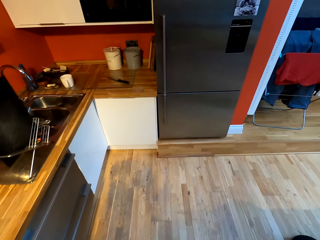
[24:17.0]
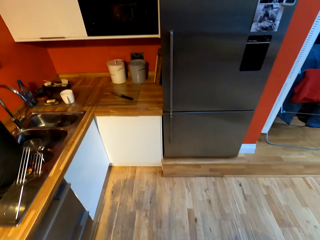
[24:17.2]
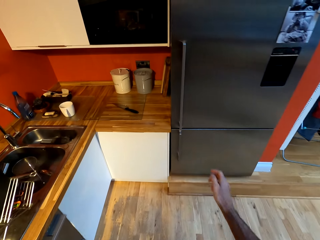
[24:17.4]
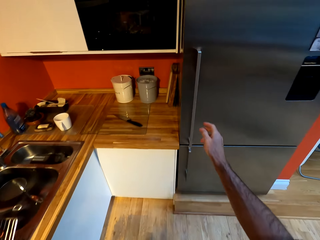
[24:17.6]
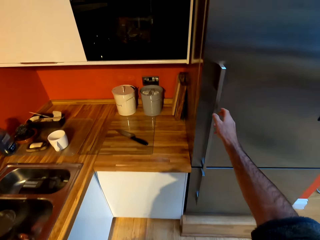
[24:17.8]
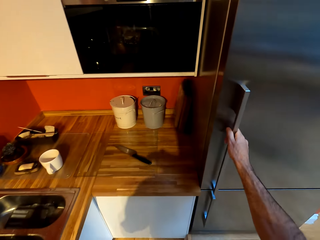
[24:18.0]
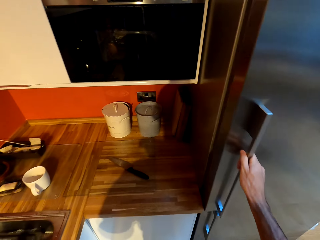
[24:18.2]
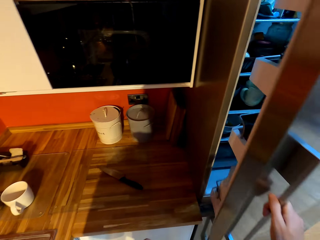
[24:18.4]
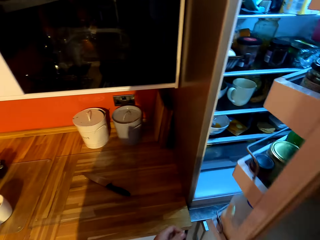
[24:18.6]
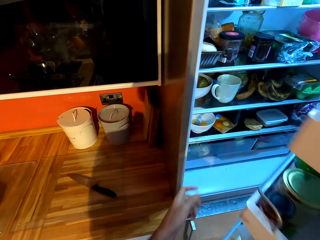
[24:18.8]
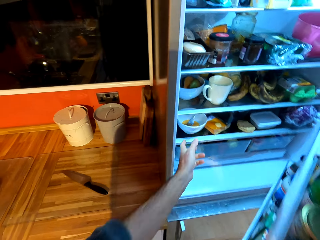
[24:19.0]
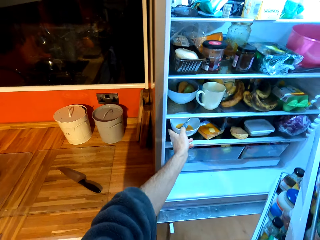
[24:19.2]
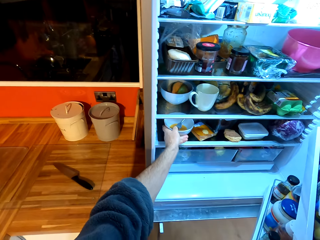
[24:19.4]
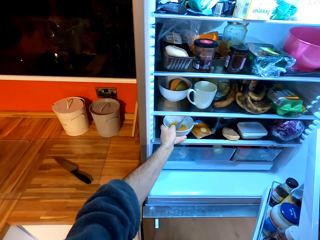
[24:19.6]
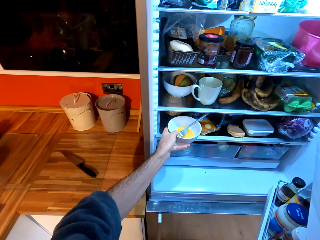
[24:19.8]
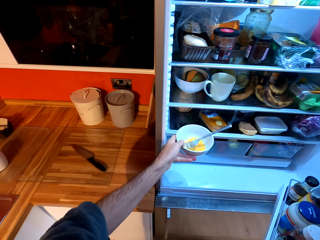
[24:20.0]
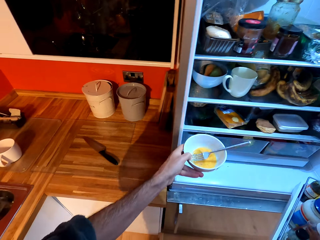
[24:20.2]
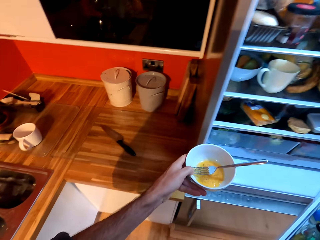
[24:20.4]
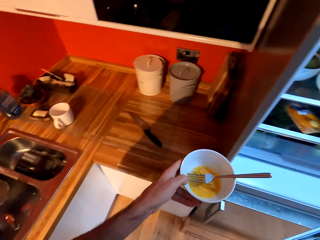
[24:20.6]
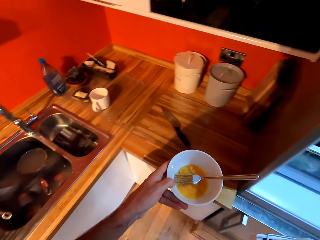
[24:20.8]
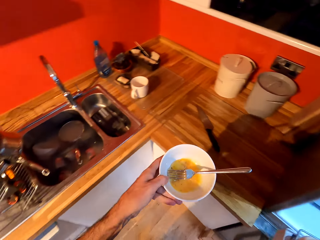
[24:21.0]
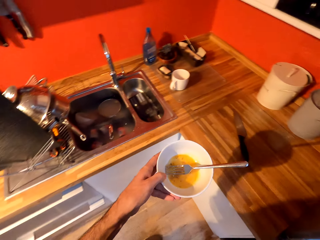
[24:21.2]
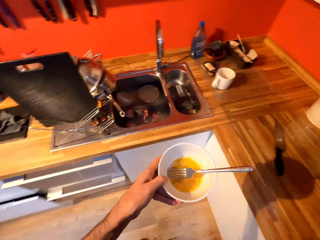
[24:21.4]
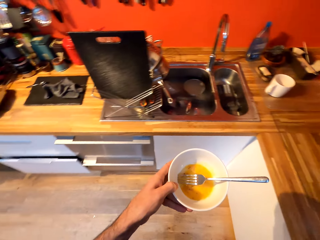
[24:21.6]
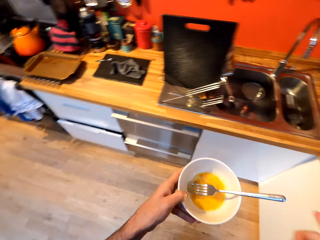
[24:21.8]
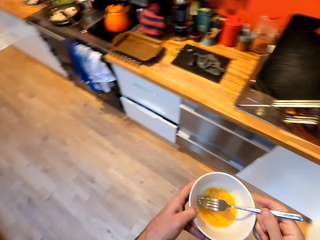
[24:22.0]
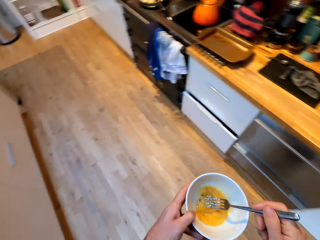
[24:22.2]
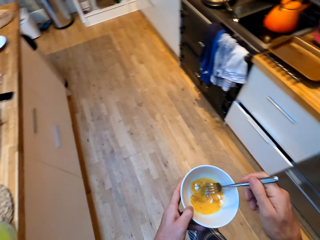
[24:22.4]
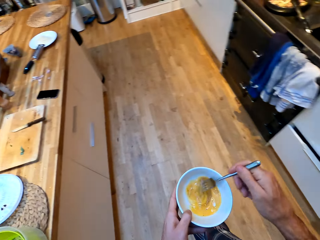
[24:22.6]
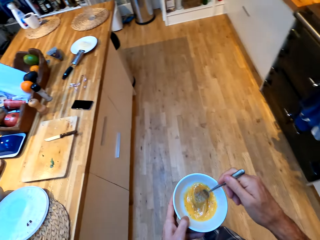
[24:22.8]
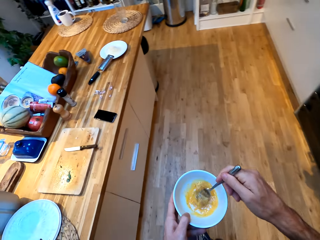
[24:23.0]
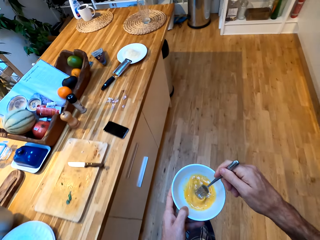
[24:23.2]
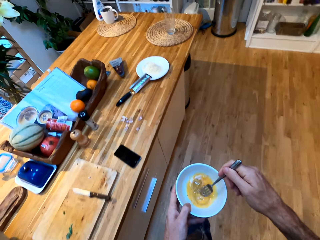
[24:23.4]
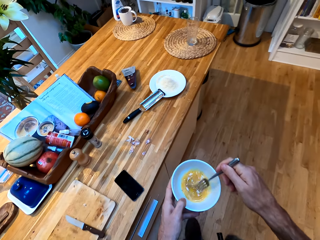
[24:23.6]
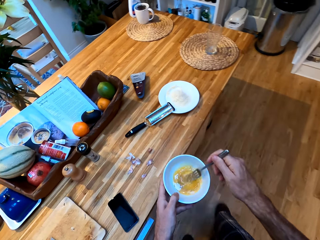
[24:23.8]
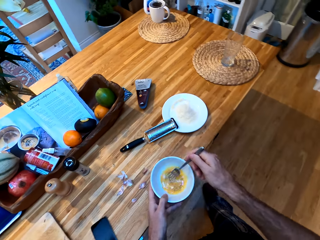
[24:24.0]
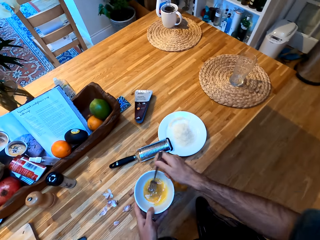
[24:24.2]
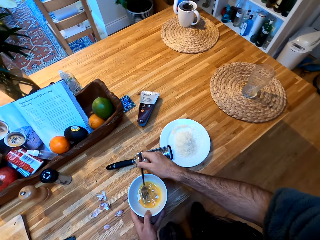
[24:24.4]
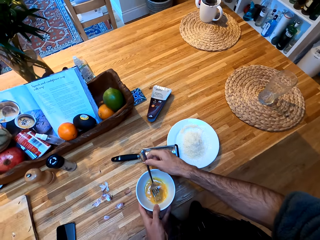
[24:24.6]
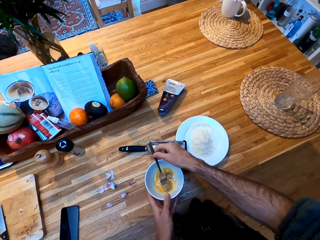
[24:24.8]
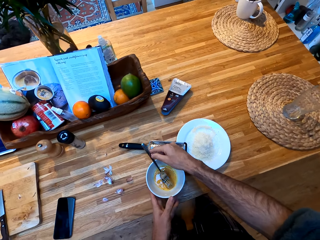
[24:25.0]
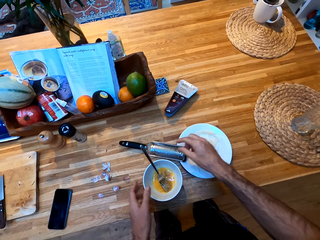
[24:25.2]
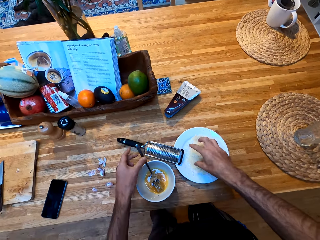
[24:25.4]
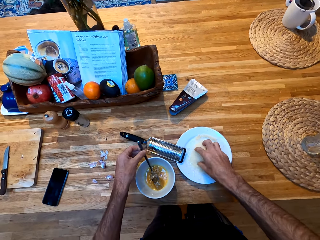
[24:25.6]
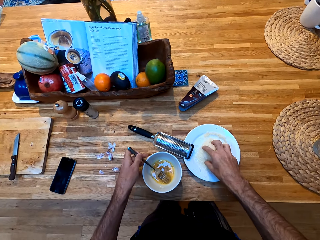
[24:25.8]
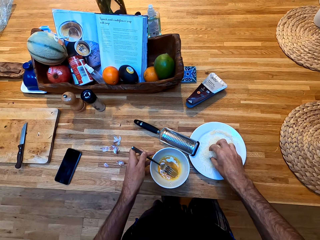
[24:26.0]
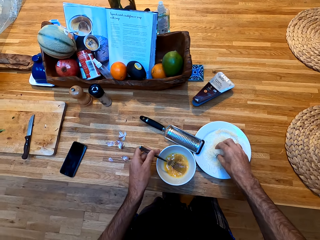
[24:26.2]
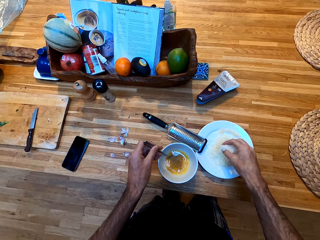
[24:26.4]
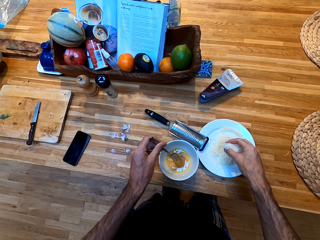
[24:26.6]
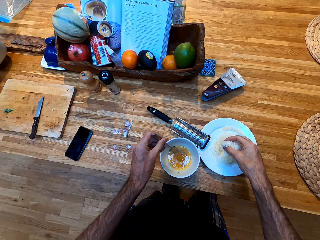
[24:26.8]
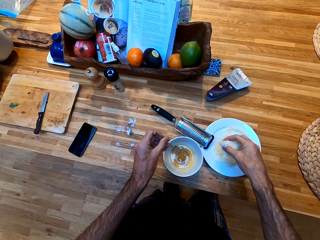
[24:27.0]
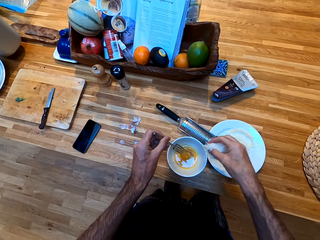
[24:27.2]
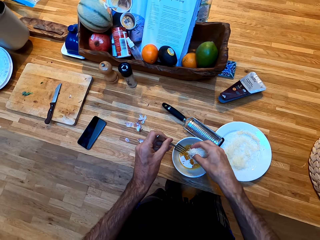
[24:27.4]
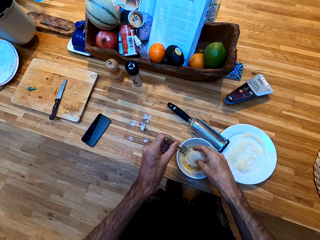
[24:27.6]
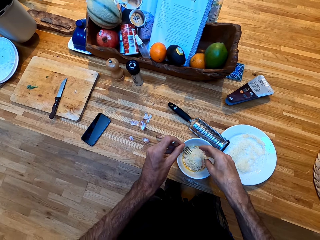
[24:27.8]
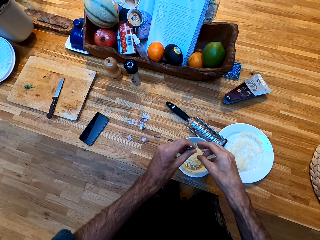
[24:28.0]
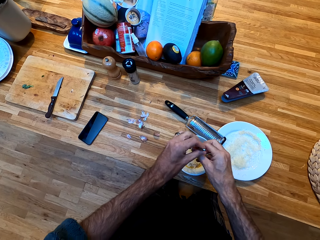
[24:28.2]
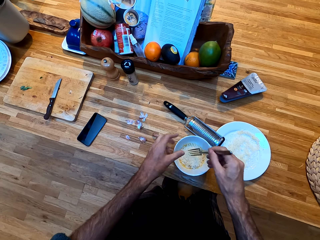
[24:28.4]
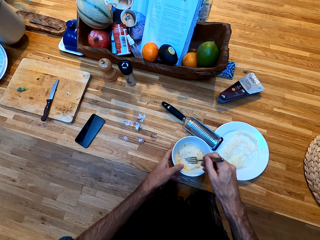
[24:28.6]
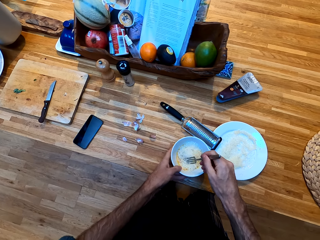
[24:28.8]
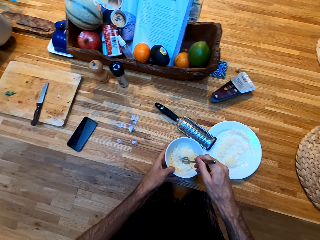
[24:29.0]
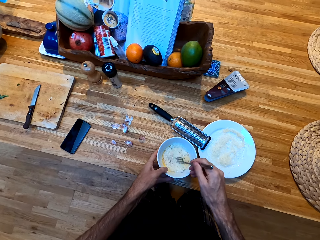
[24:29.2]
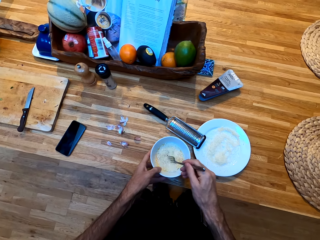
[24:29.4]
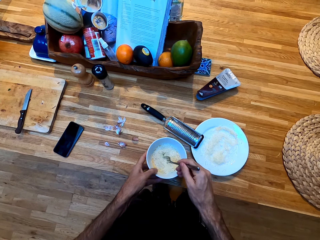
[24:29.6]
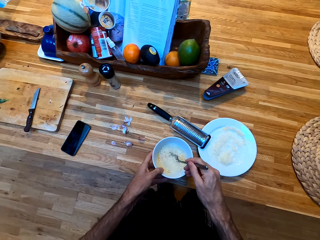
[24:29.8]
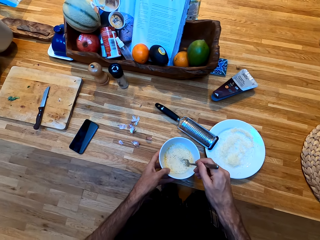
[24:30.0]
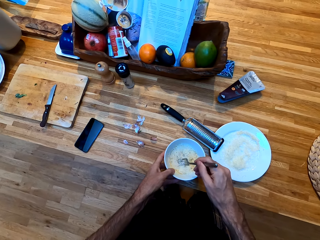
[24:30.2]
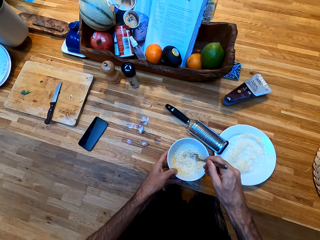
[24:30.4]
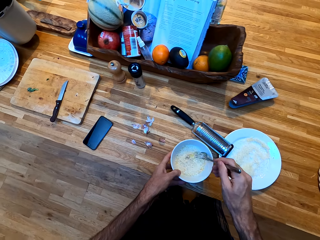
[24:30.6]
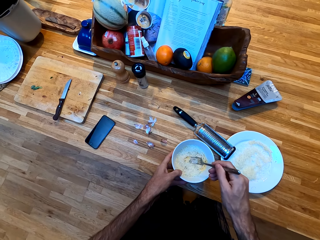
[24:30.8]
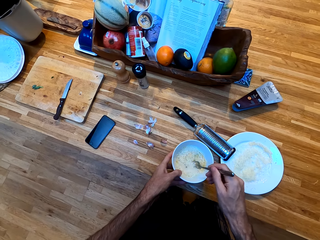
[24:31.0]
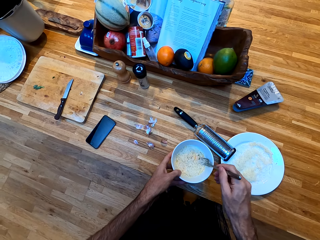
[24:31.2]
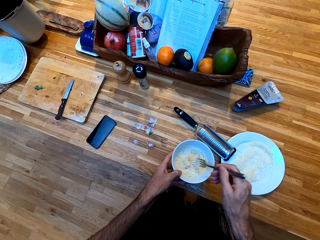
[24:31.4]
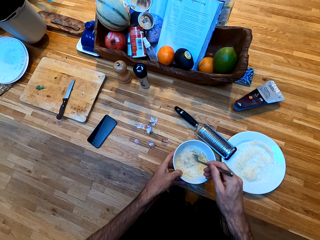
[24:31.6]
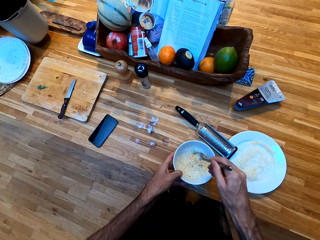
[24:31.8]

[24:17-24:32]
The camera wearer opens a fridge. They pick up a bowl from the fridge. They close the fridge. They walk around a kitchen. They stir the egg. They put down the bowl on the counter. They scoop coconut pieces from a plate. They put the coconut pieces in the bowl. They stir the eggs in the bowl with a fork. They pick up the bowl from the counter. They stir the eggs in the bowl with the fork.

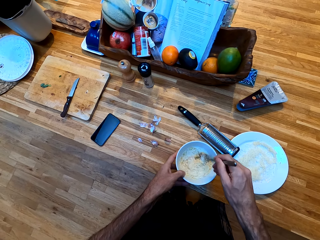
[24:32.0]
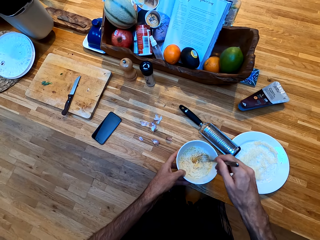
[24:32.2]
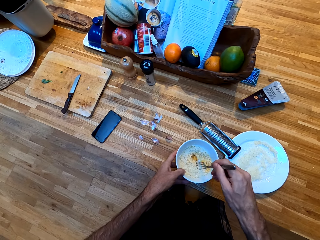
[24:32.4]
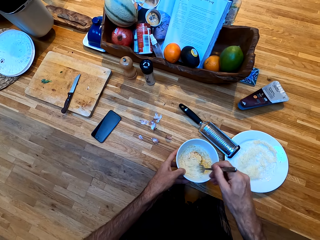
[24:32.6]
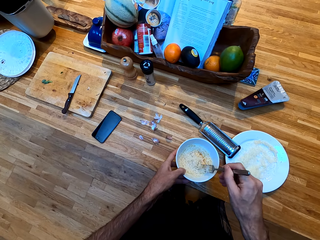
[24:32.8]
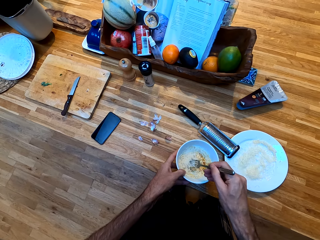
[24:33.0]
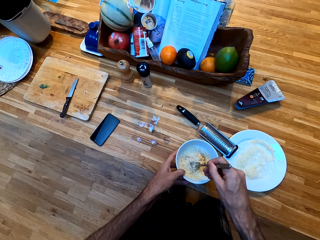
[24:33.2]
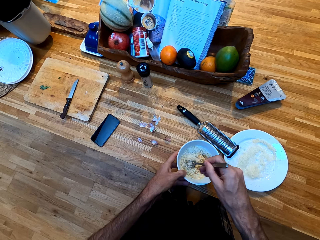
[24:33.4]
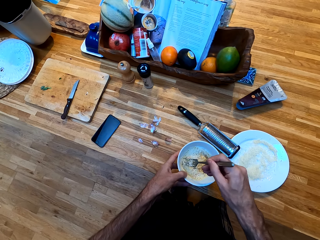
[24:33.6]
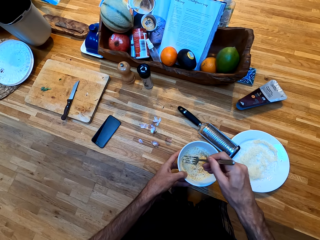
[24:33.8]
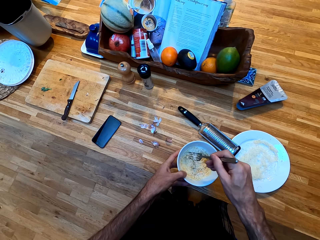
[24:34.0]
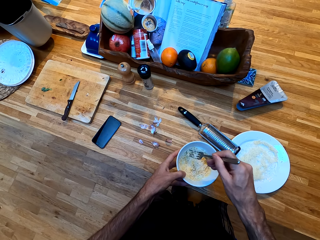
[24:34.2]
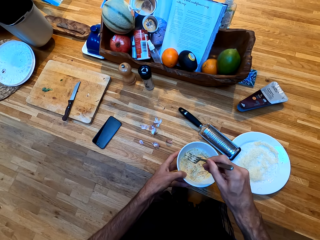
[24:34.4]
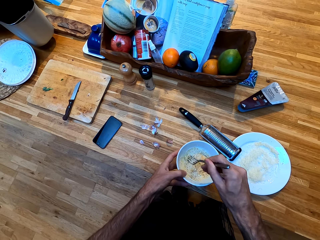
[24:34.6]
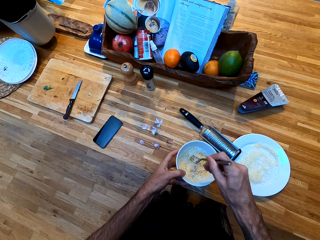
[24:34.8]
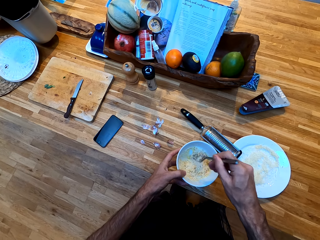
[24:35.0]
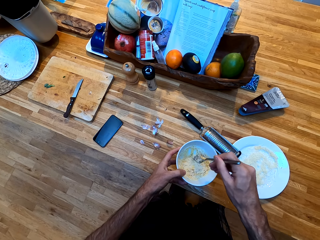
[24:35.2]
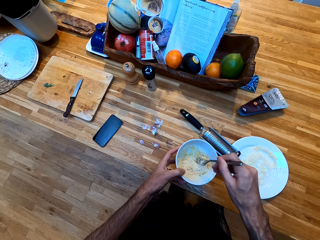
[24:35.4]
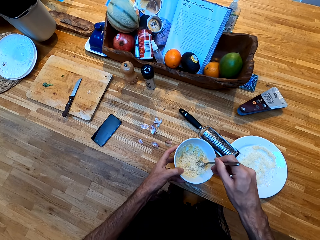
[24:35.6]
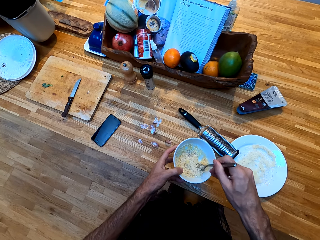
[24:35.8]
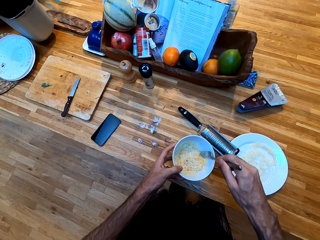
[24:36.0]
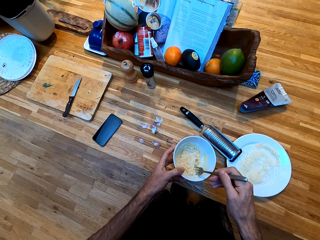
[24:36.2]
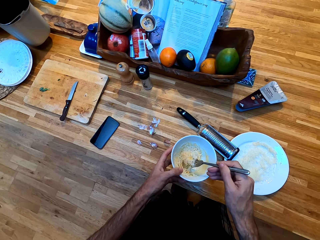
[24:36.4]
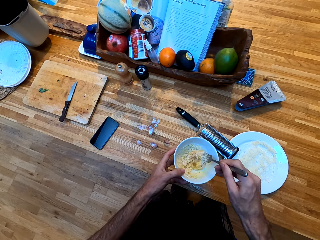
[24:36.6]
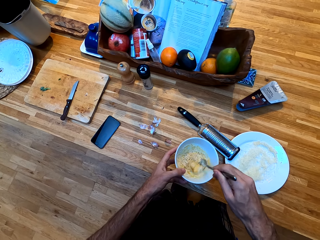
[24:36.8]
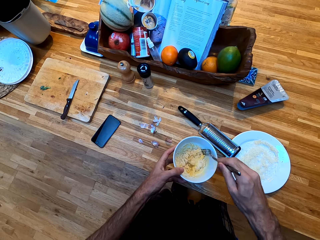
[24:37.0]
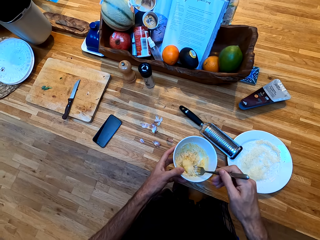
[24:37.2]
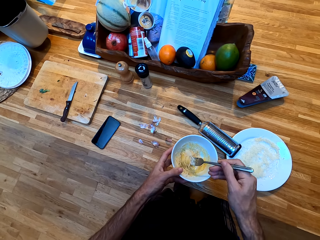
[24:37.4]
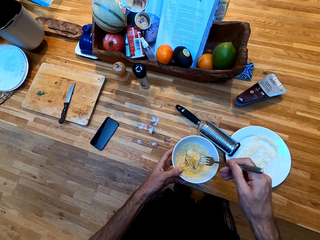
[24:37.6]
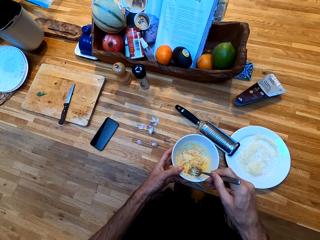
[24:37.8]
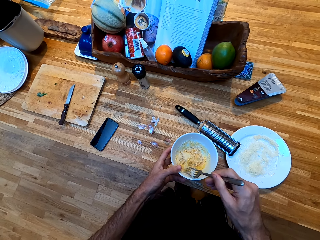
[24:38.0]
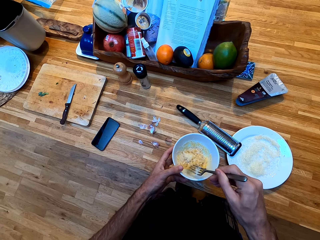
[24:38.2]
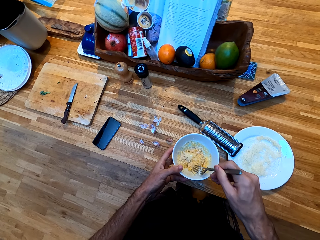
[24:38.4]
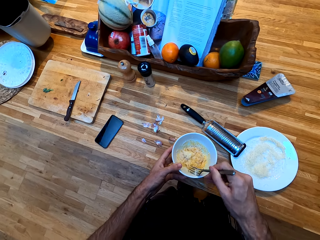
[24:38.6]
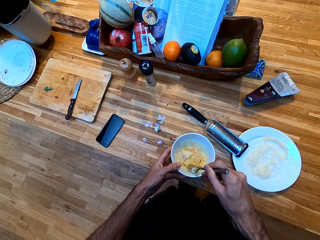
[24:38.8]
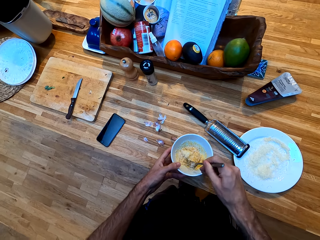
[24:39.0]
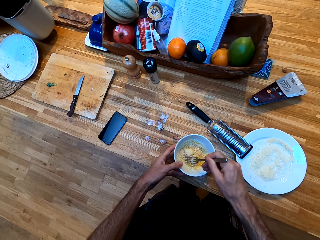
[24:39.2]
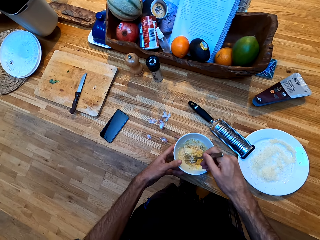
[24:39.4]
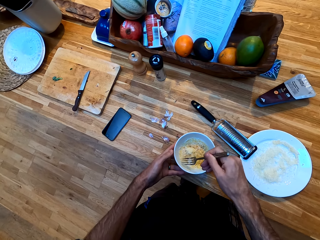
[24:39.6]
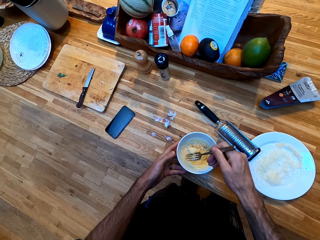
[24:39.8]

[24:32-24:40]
The camera wearer puts down a bowl on the counter.
